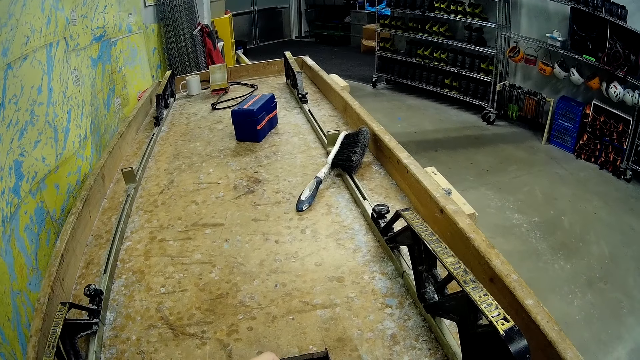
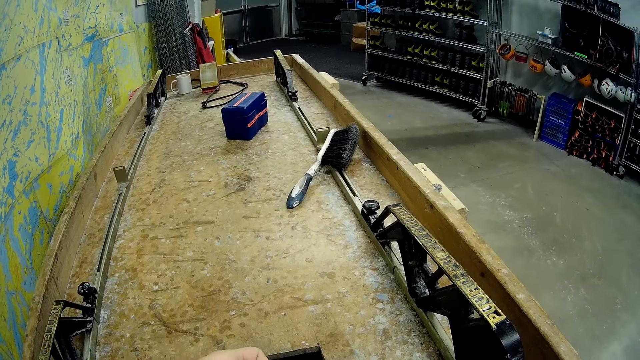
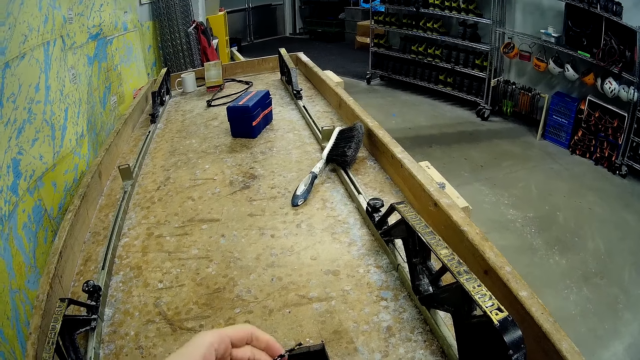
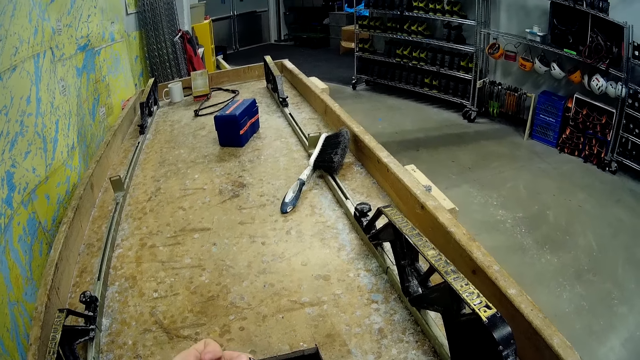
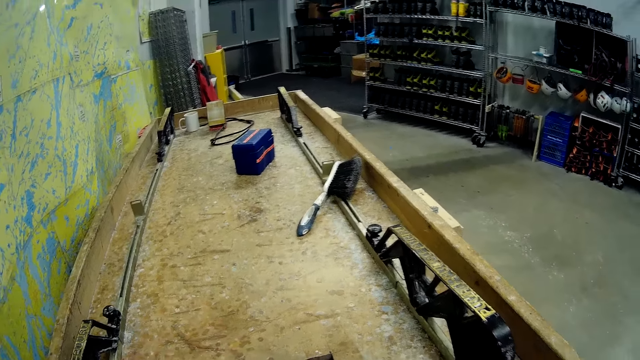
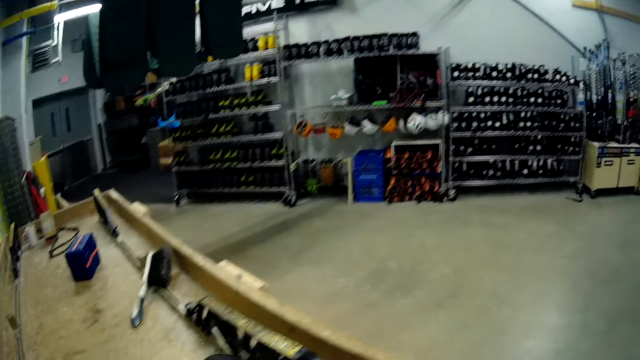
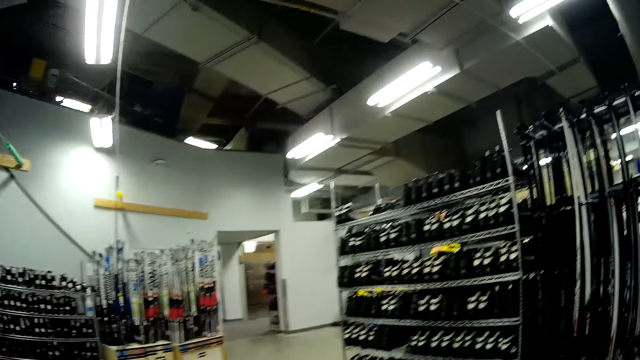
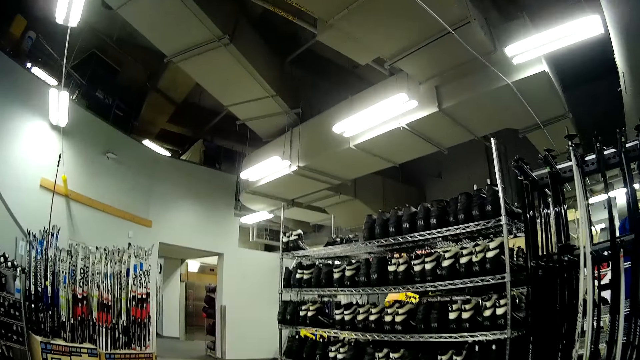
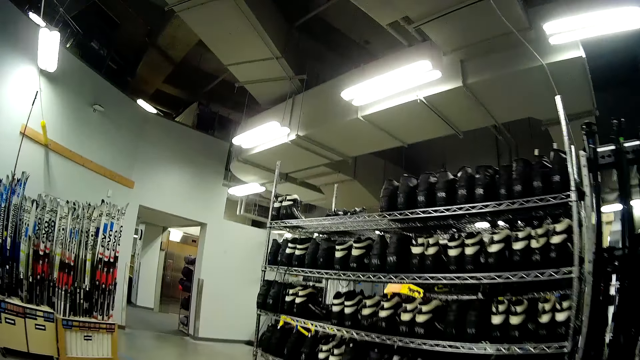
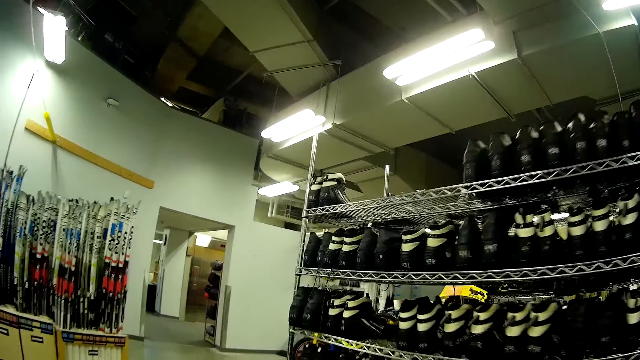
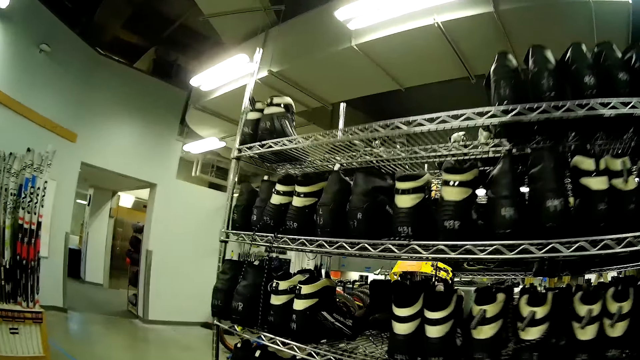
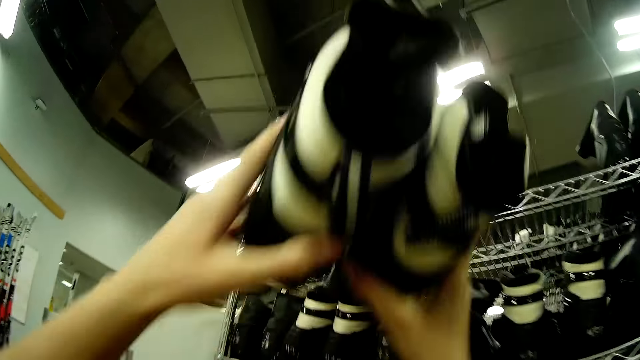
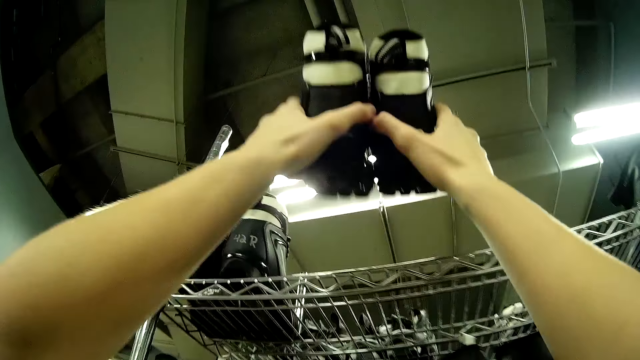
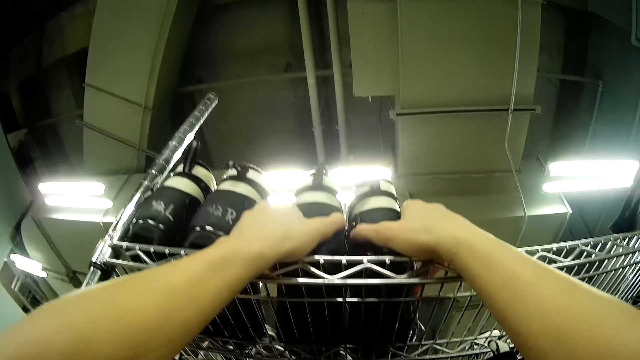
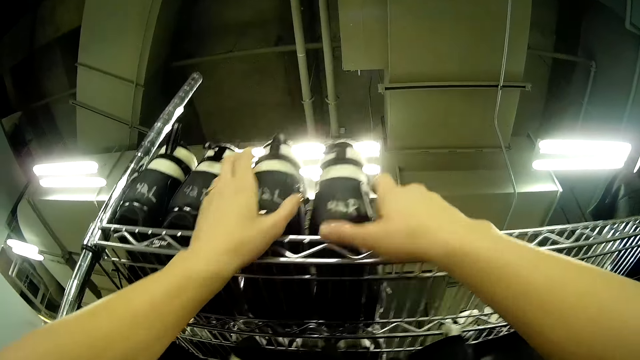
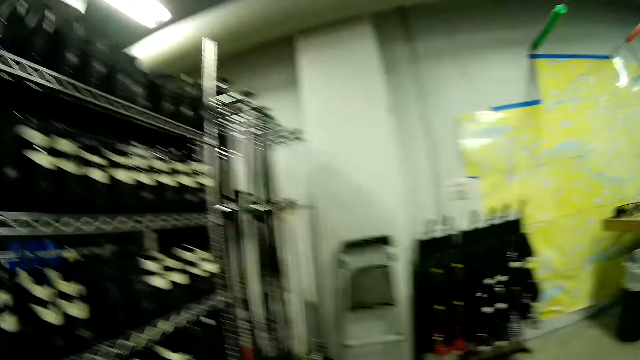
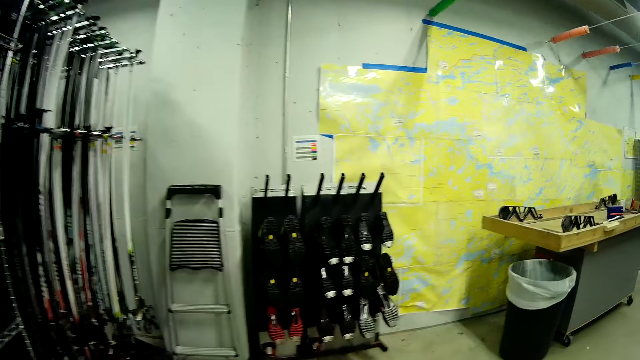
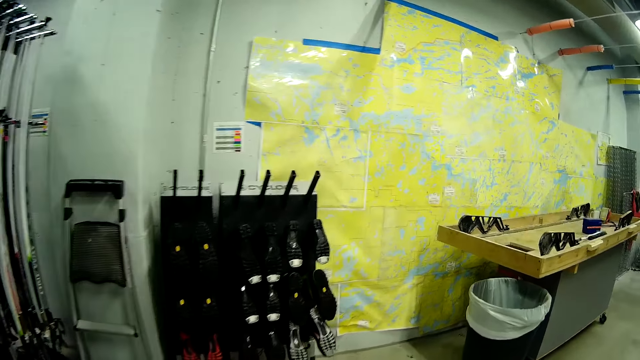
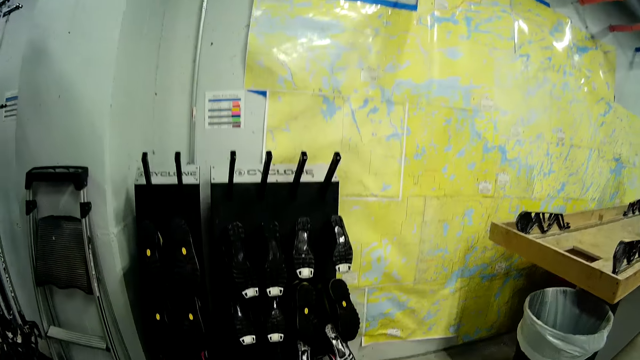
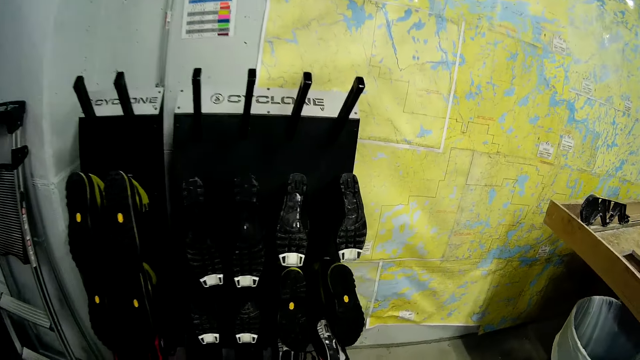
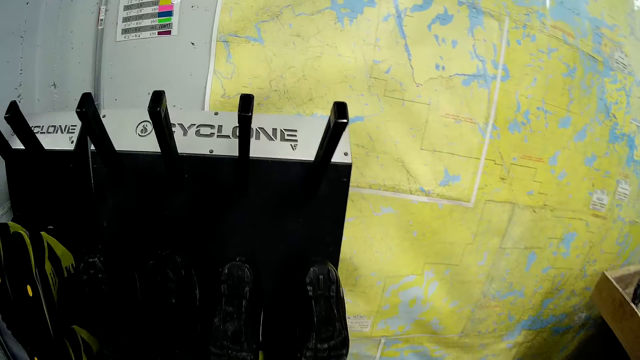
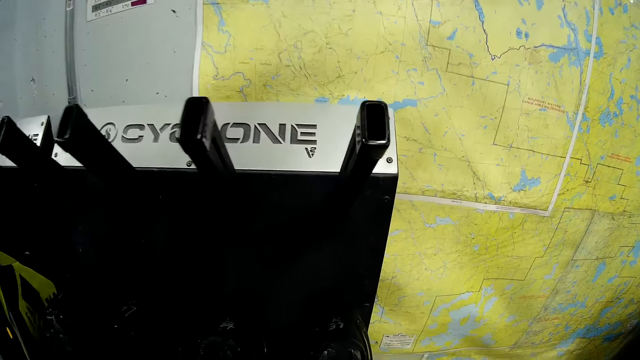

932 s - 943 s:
The camera wearer walks towards the first boots rack across the store. They drop the fourth ski boot on the first row of the boots rack. They walk to the boot dryer.

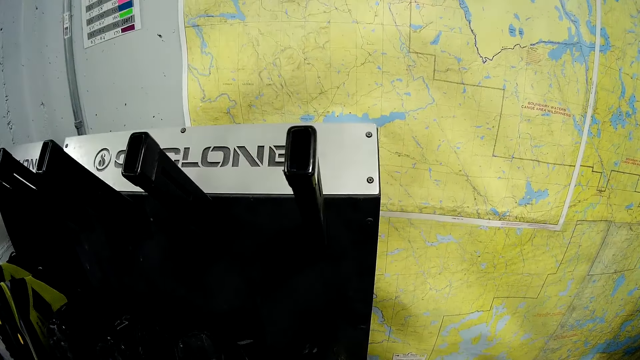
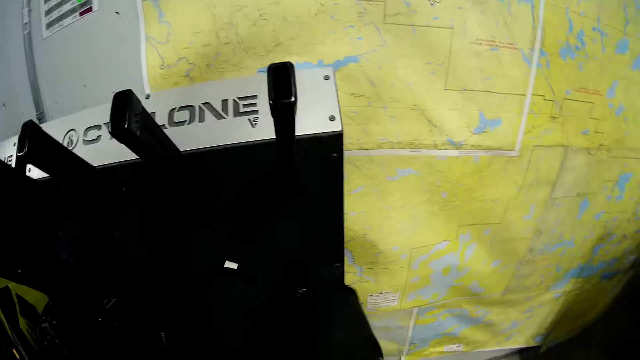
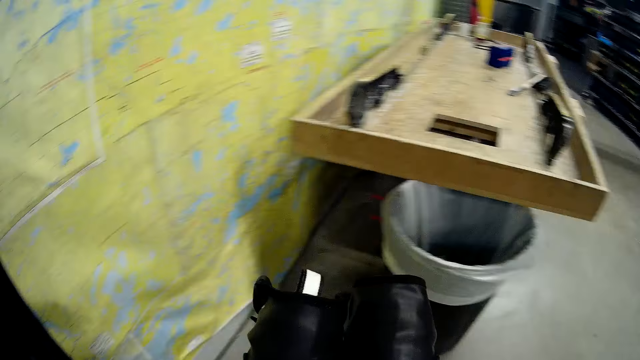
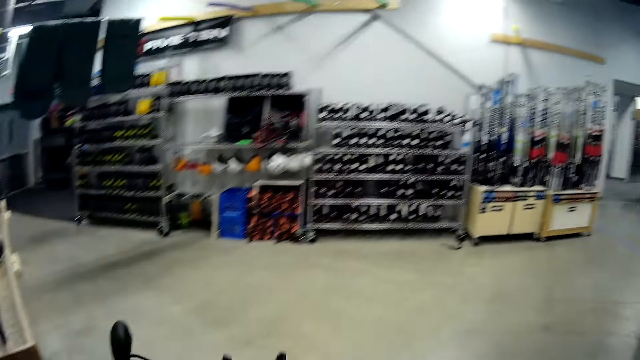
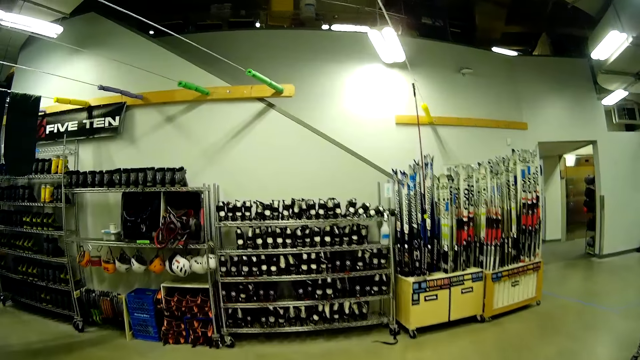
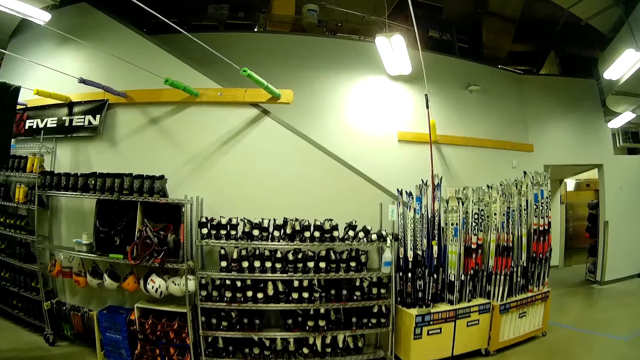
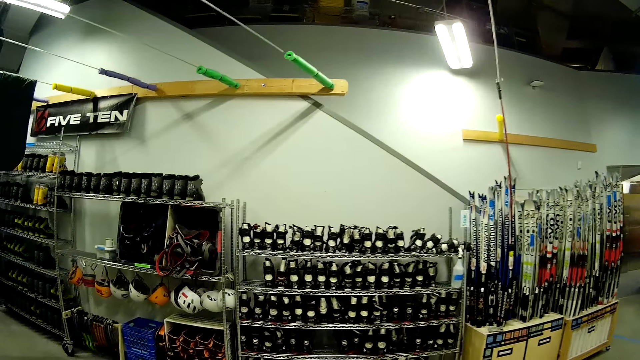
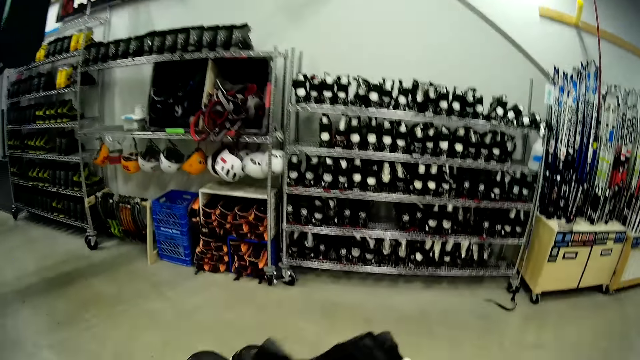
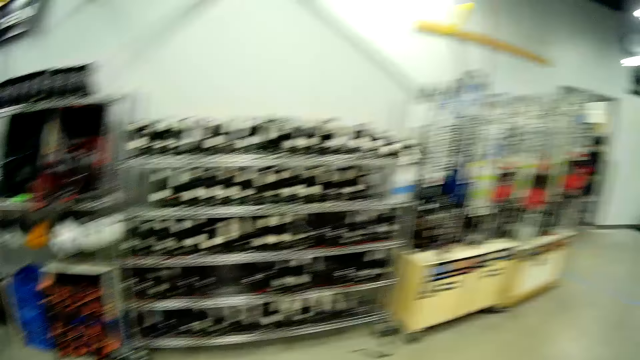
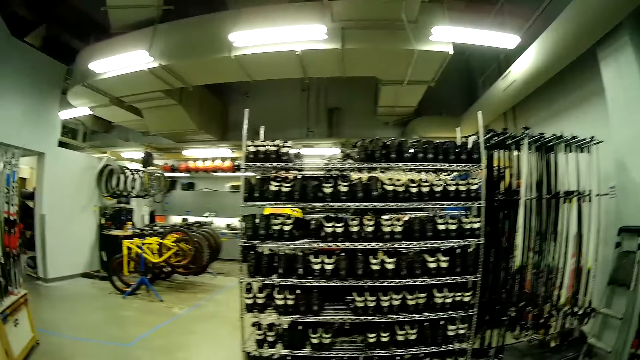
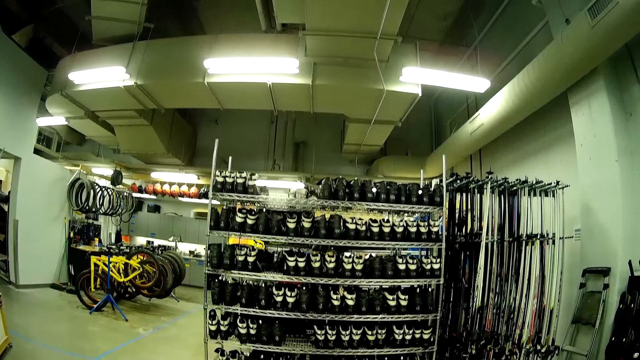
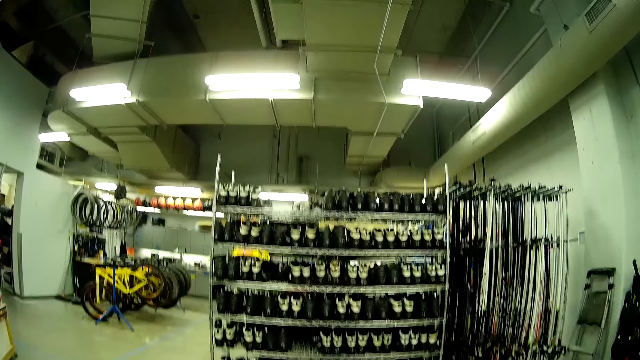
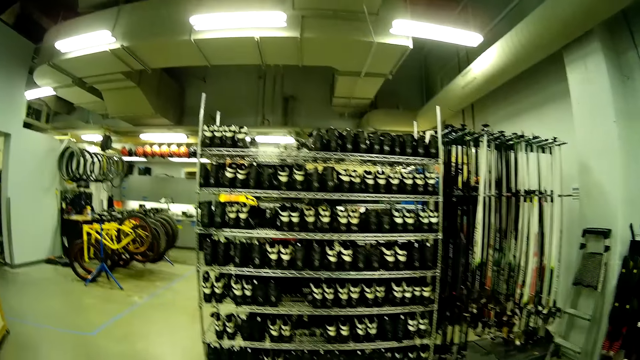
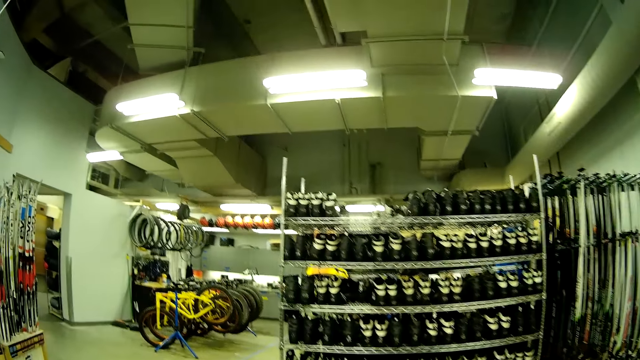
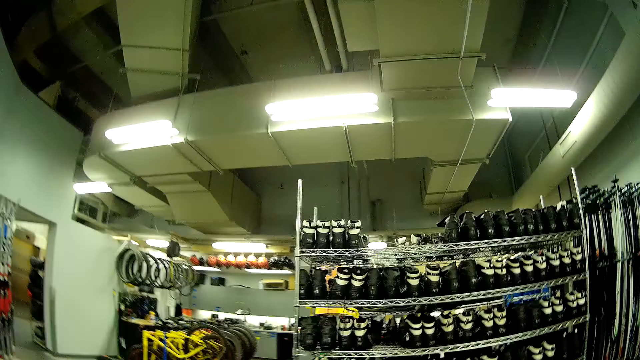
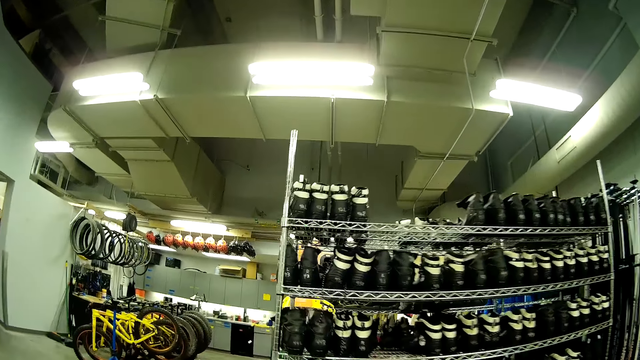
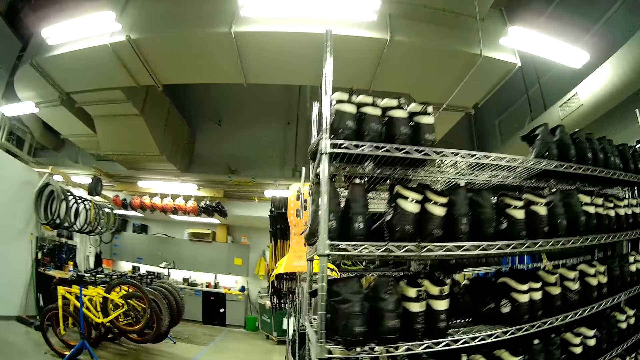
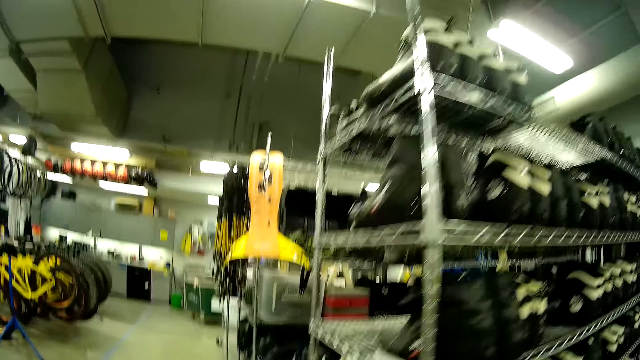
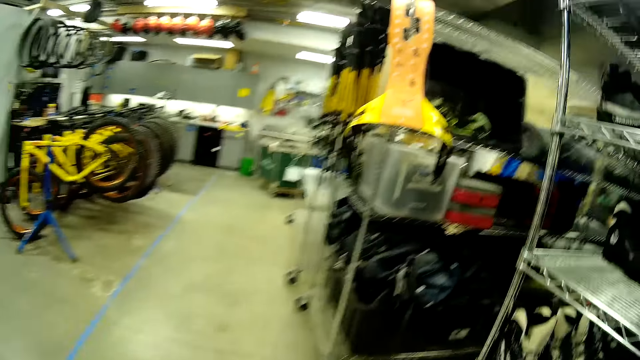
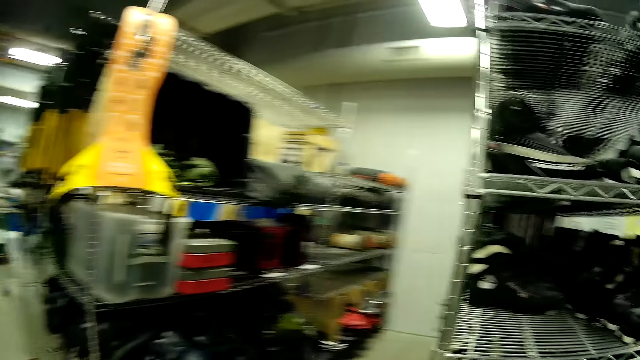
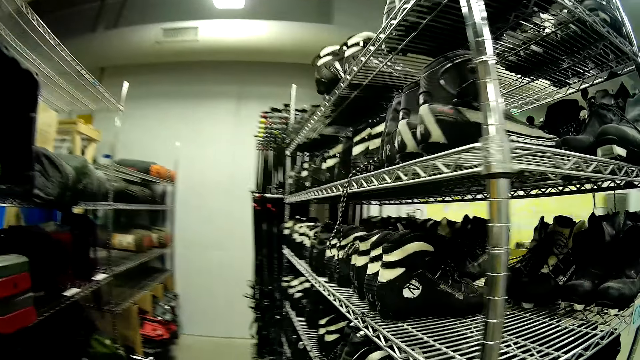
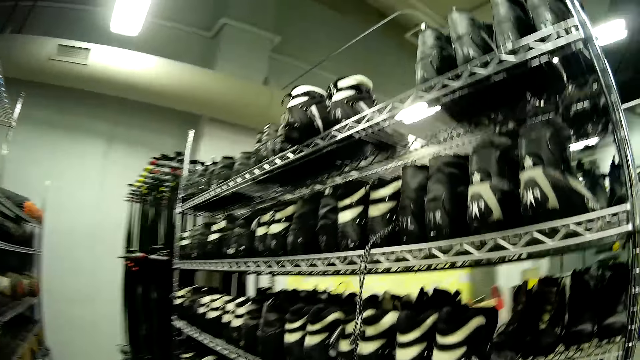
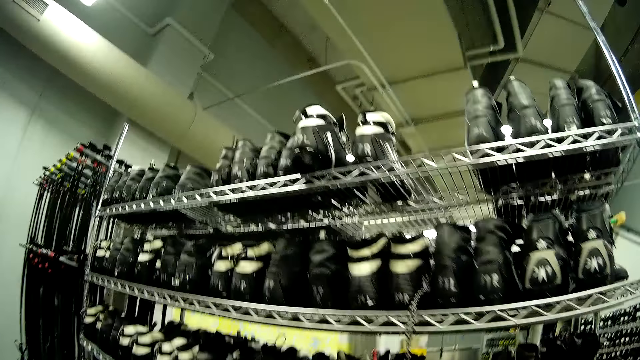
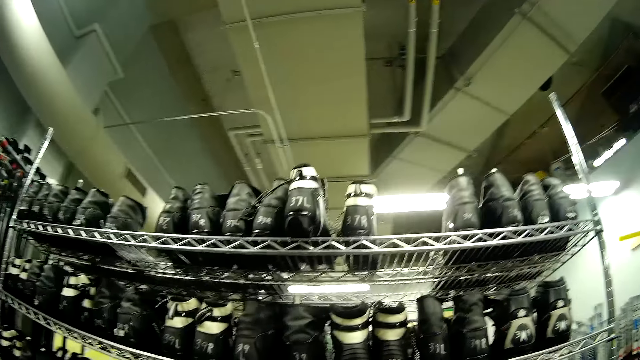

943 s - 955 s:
The camera wearer removes the shoes from the boot dryer. They carry a fifth boot towards the first boots rack. They walk across the store.
